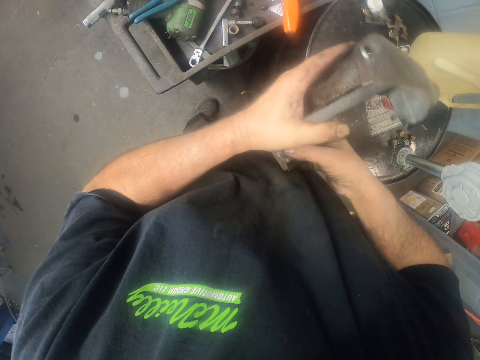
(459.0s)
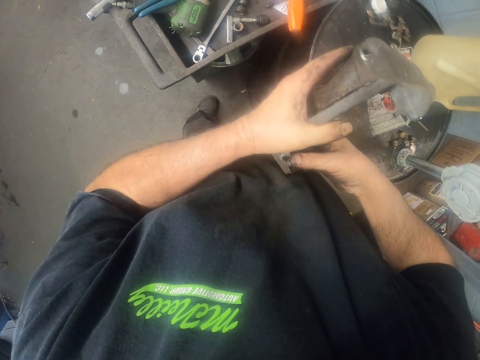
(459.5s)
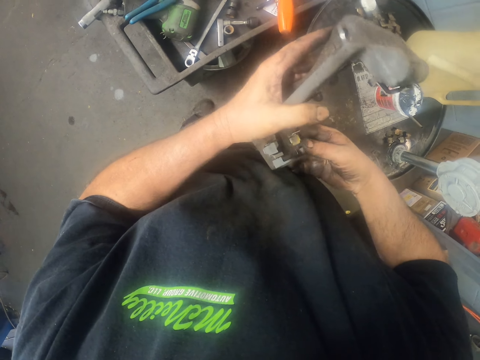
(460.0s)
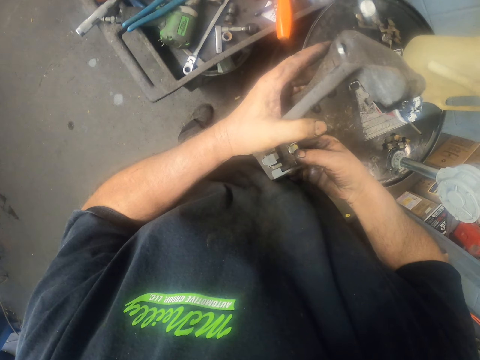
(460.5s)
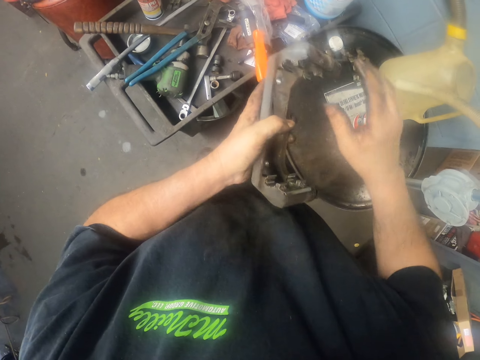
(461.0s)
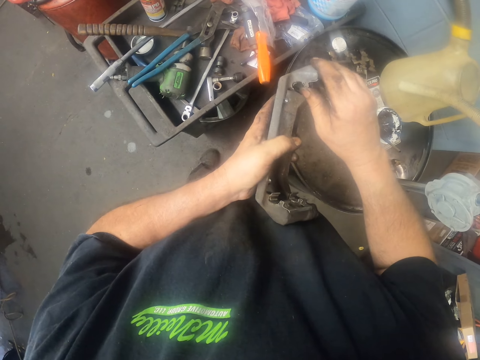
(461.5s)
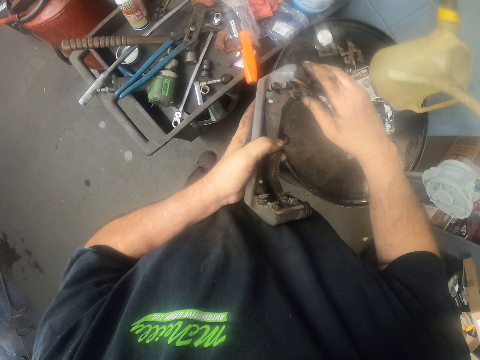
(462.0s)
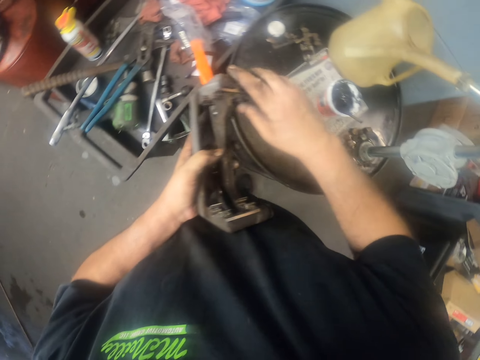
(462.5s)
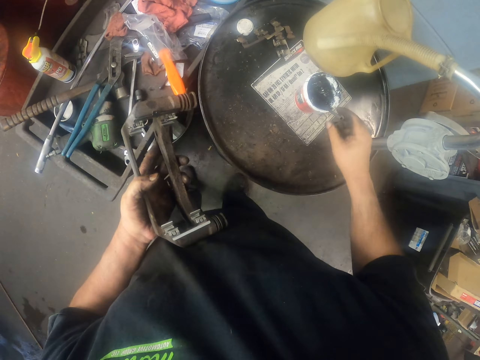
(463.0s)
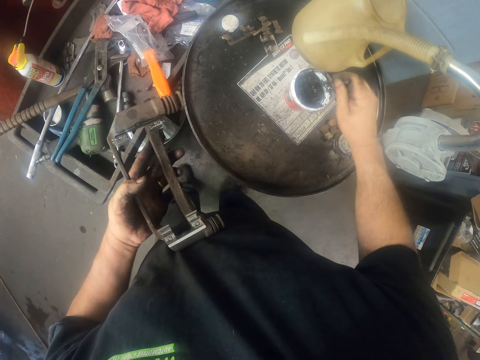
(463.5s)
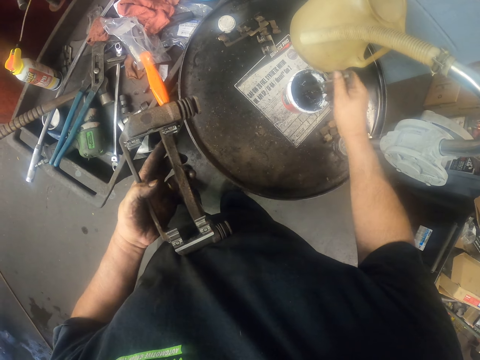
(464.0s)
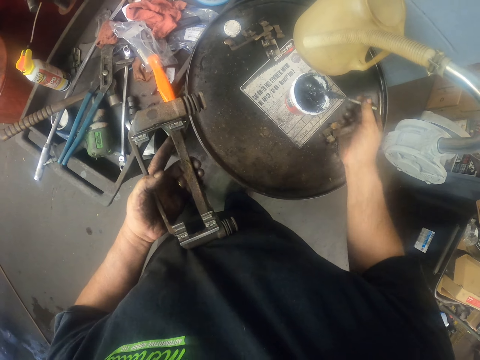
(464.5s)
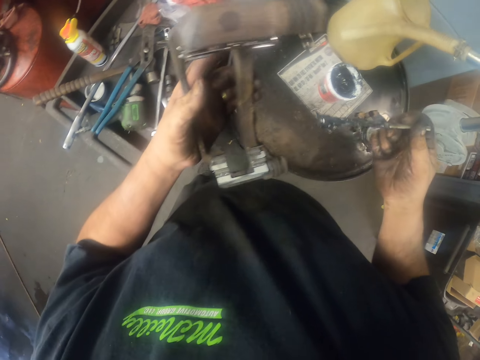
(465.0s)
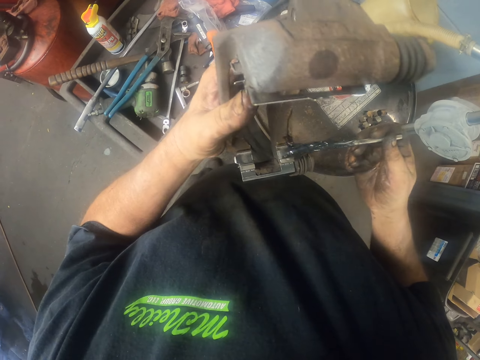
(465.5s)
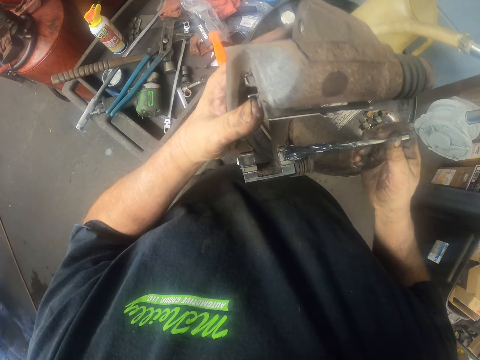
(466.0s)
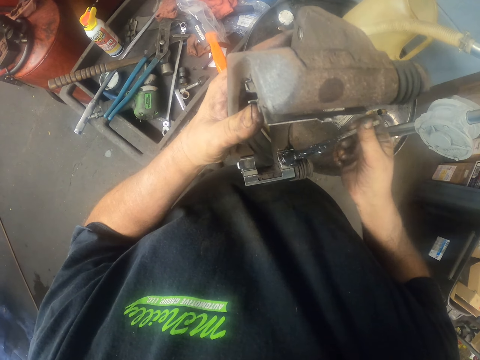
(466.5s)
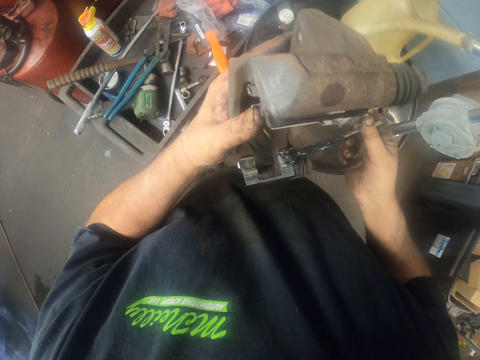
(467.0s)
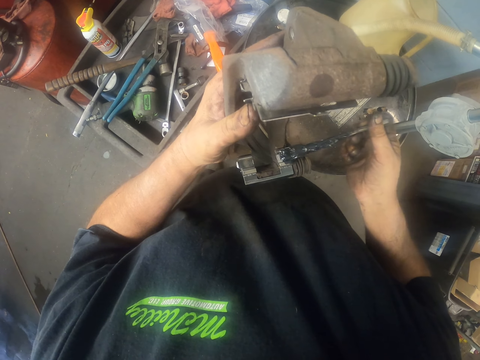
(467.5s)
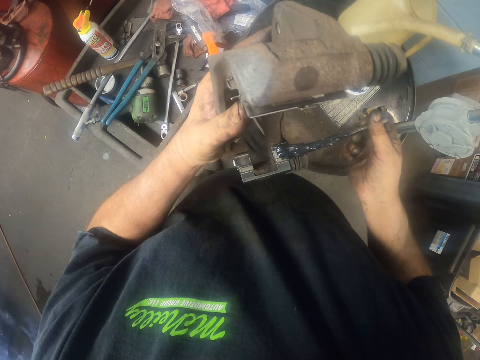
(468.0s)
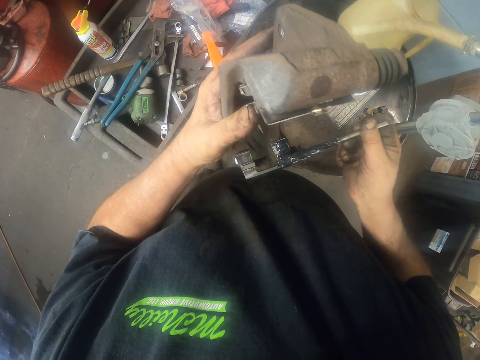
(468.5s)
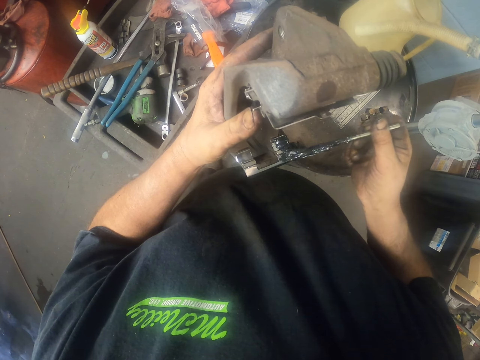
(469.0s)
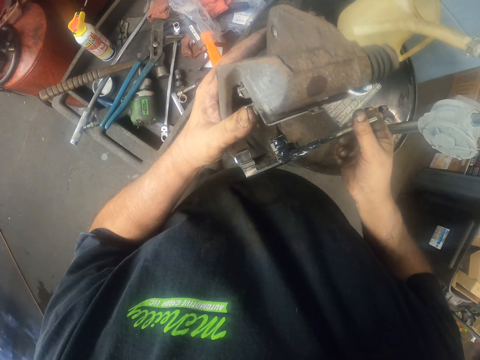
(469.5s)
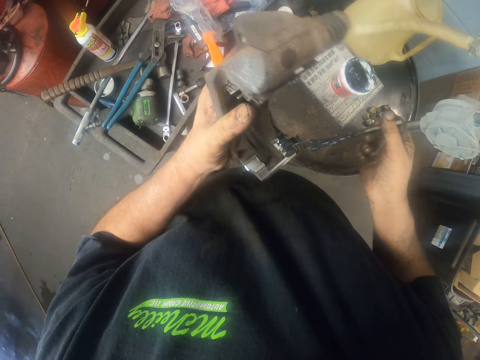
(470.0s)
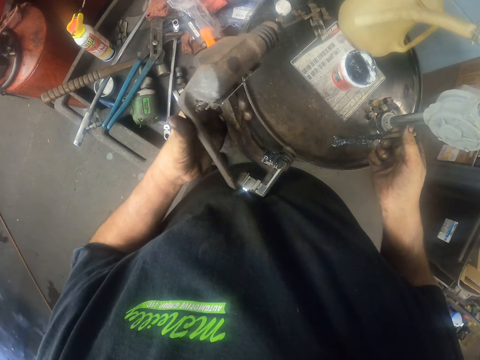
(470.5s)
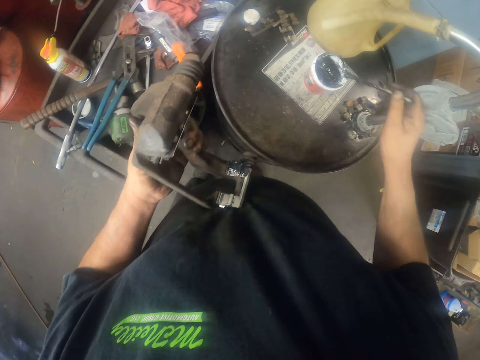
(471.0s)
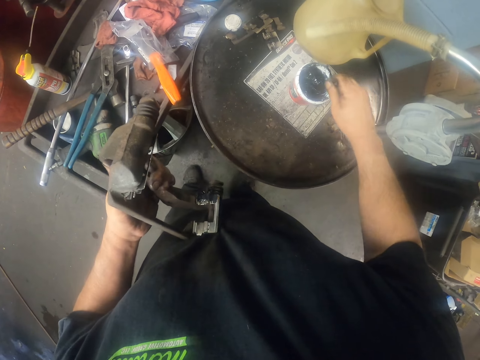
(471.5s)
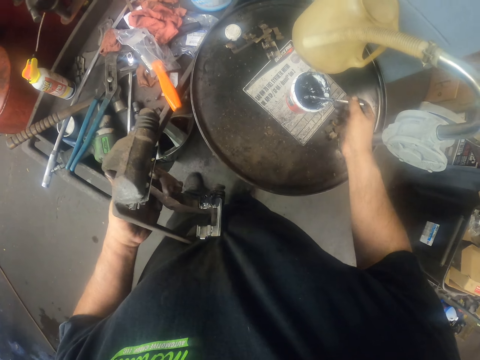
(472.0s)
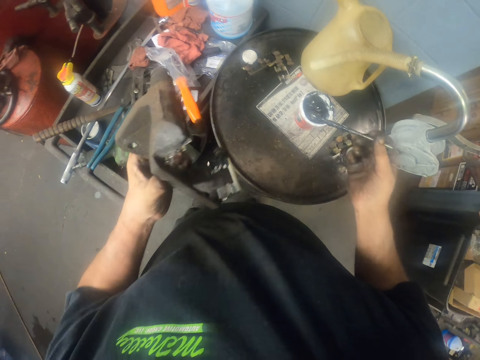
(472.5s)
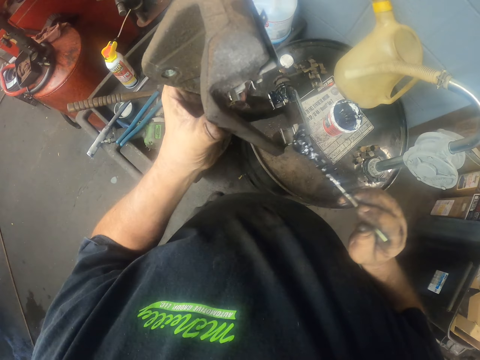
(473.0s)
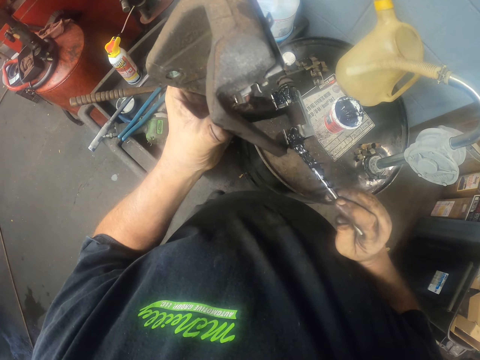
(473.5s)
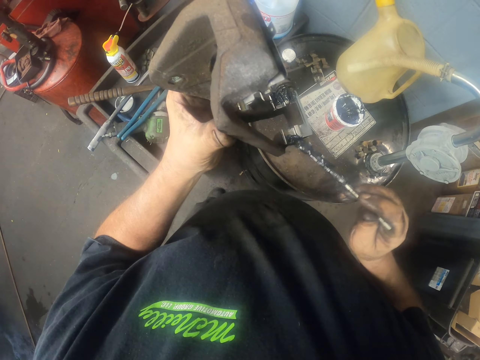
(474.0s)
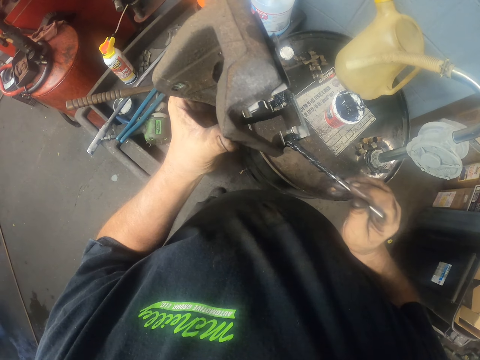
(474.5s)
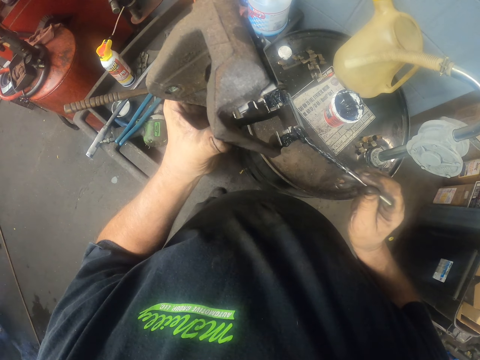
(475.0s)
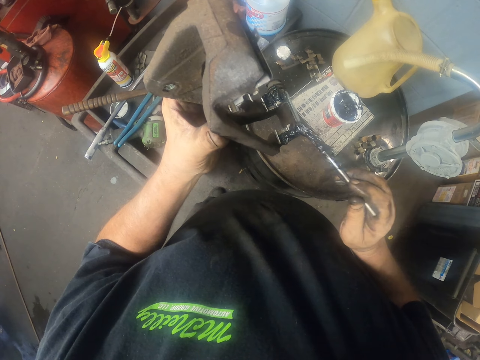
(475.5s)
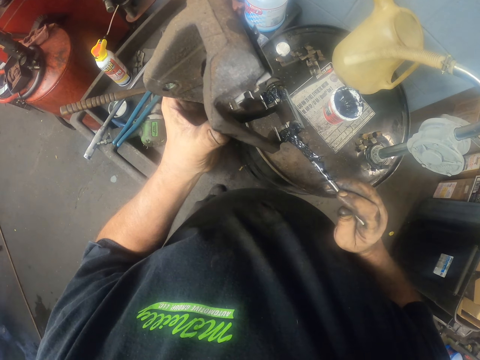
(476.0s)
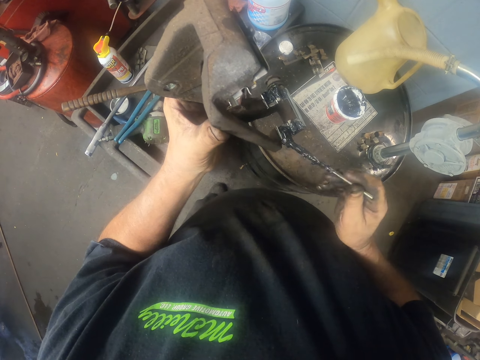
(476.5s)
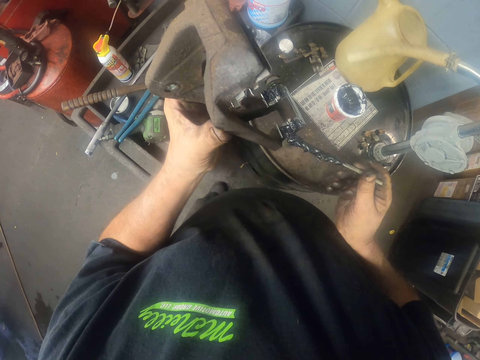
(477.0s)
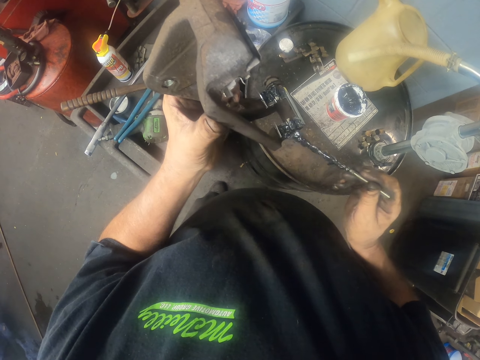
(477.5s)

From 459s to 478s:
The camera wearer picks up a brush. They apply oil on the pad retainer. They dip the brush in the oil. They apply oil on the pad retainer.

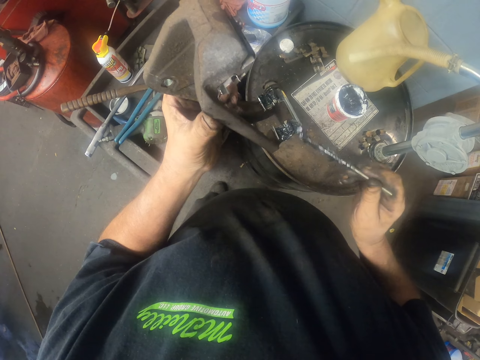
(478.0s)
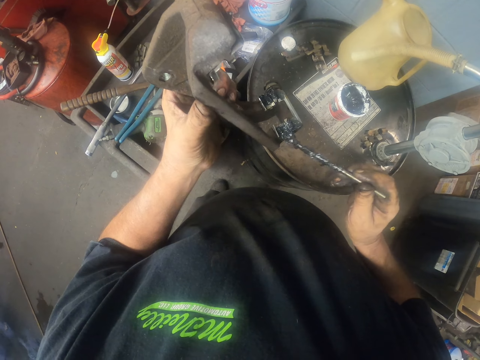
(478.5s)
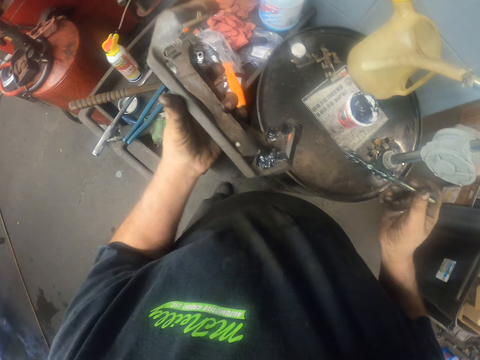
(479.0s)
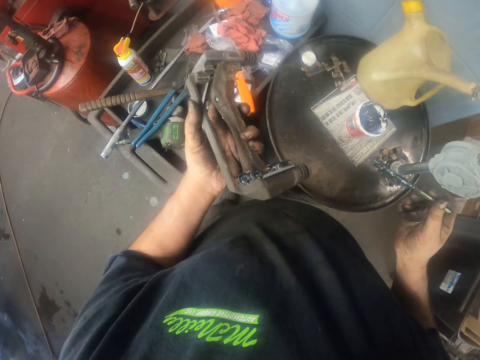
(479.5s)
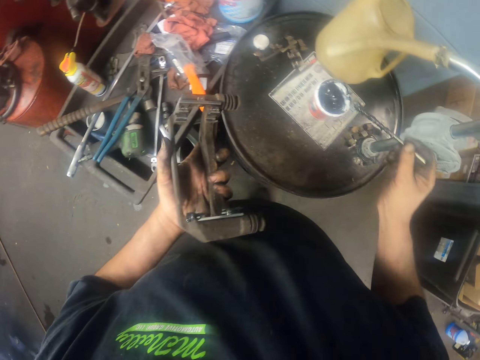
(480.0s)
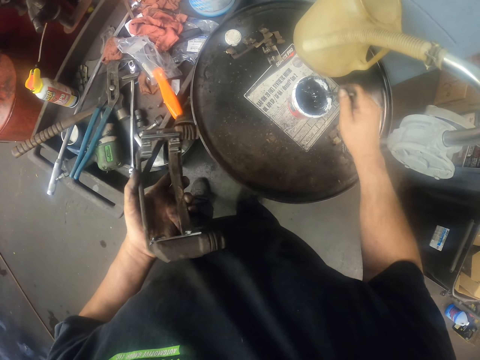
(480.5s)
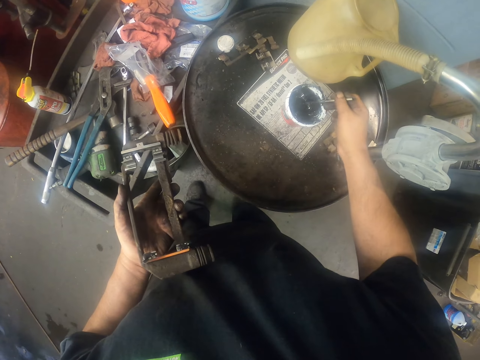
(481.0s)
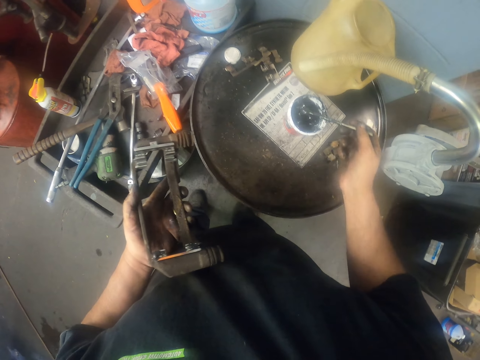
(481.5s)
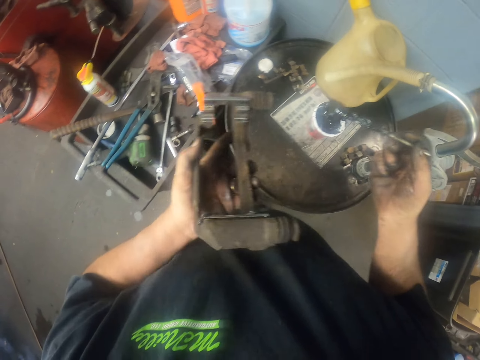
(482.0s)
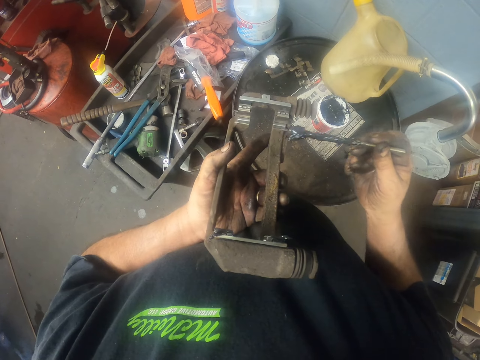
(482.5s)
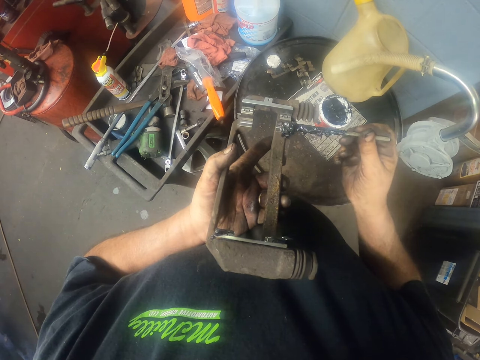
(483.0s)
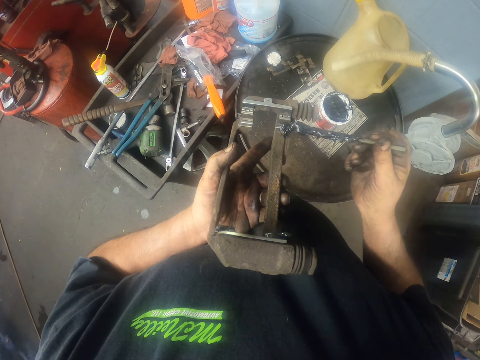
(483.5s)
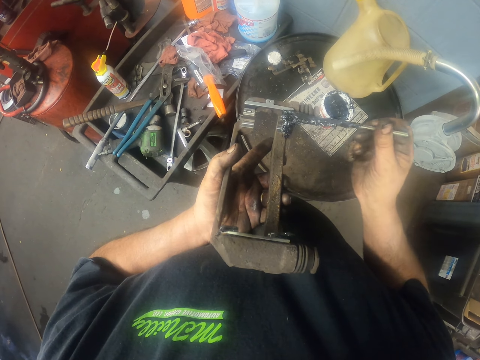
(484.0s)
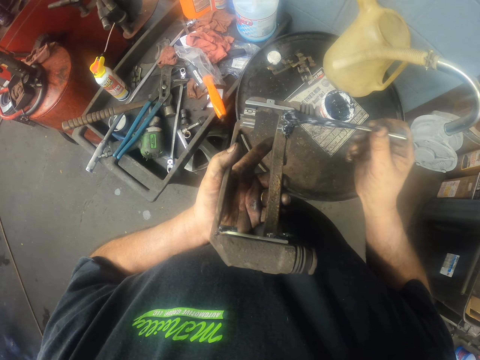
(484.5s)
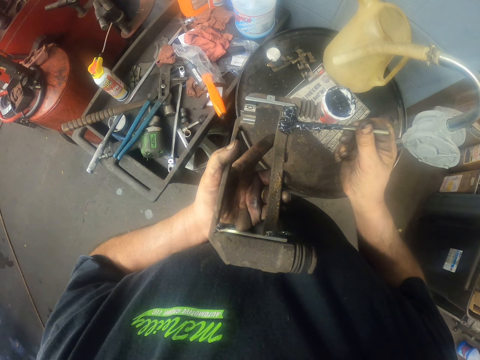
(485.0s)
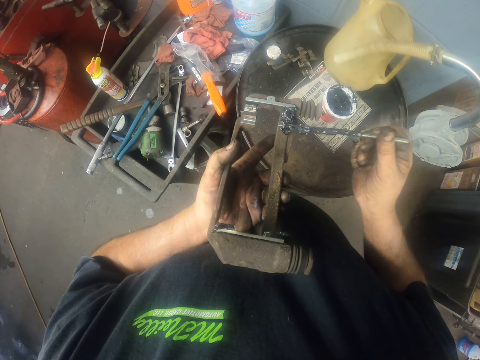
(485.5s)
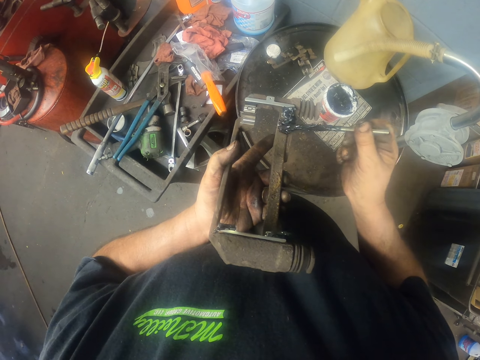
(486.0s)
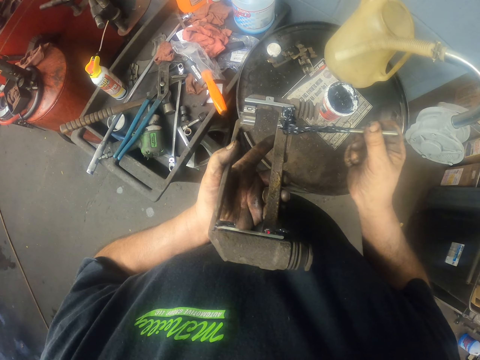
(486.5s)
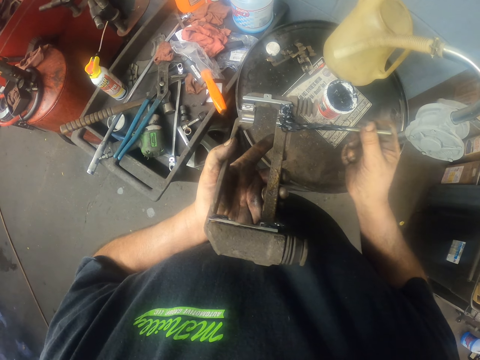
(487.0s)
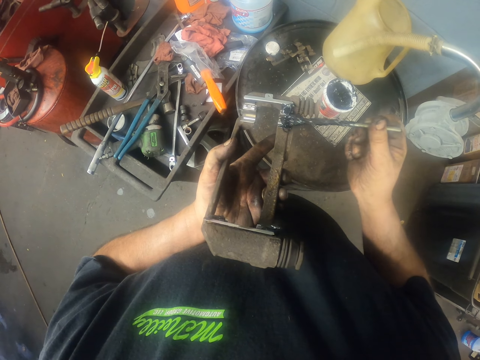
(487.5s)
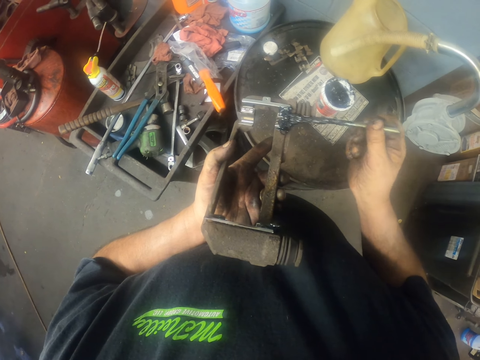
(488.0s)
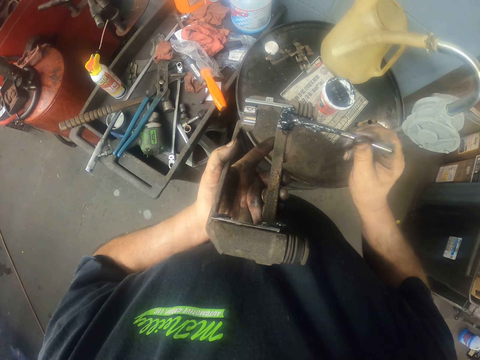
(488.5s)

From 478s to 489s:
The camera wearer dips the brush in the oil. They apply oil on the pad retainer.
